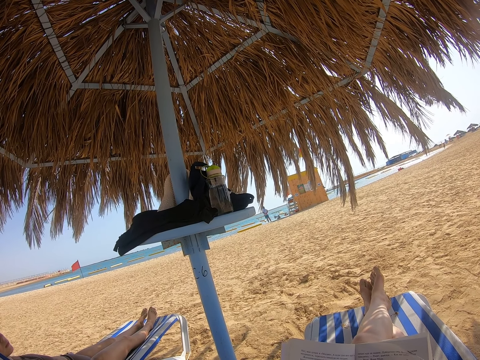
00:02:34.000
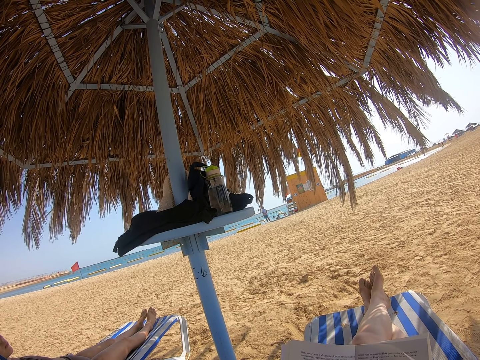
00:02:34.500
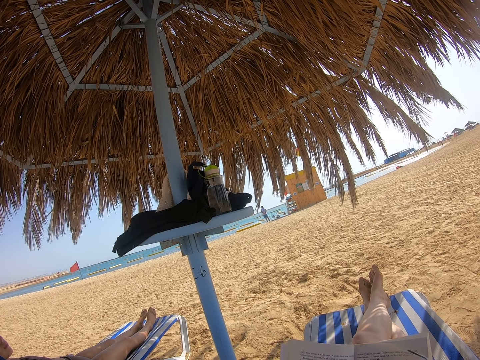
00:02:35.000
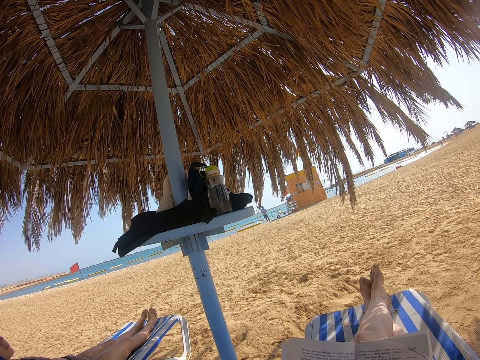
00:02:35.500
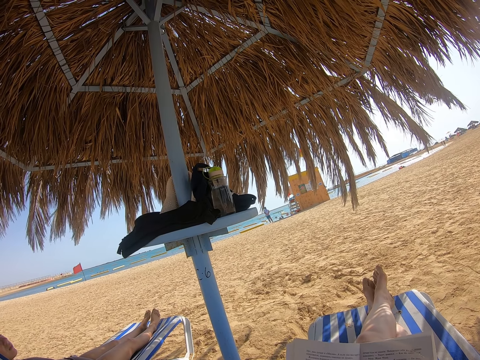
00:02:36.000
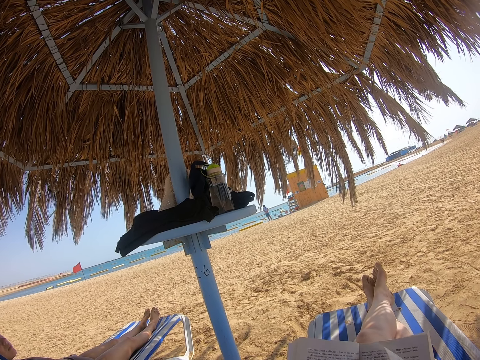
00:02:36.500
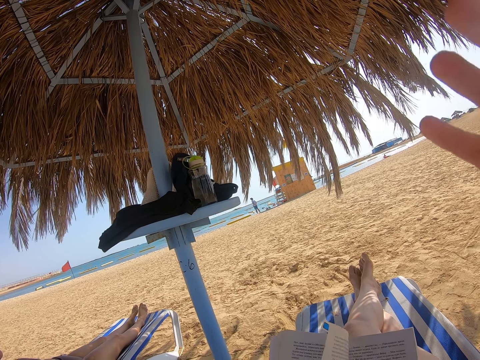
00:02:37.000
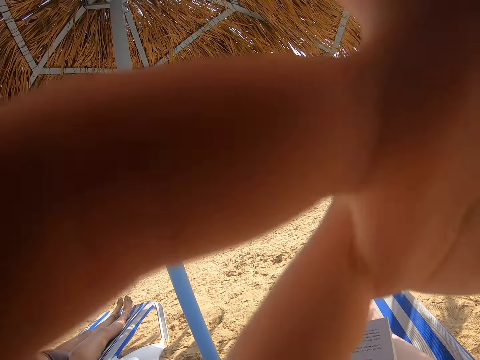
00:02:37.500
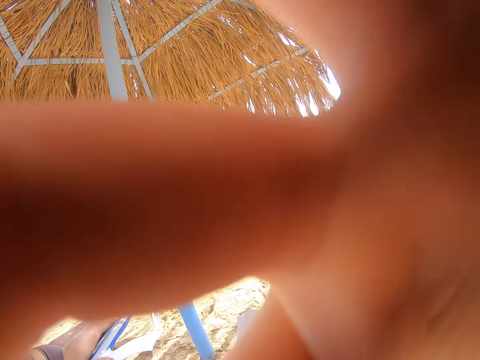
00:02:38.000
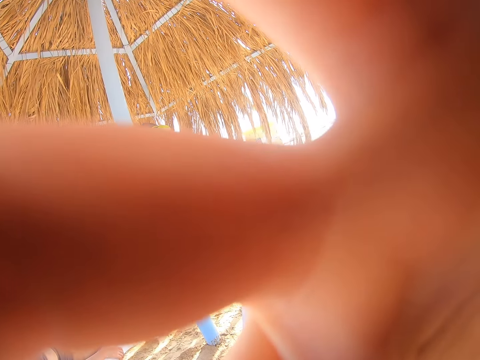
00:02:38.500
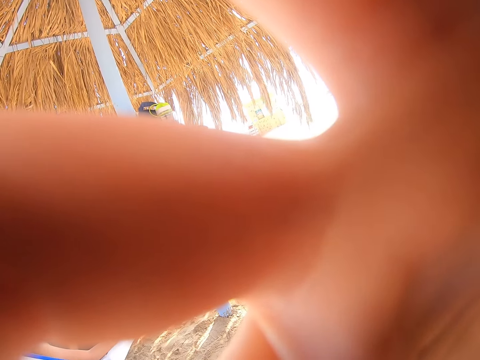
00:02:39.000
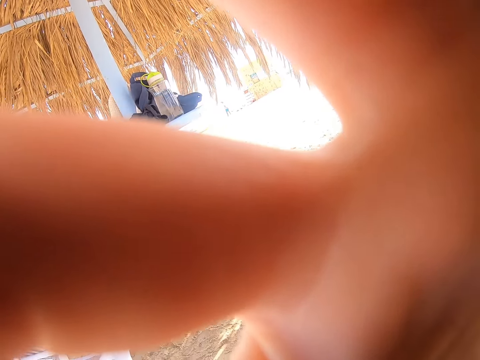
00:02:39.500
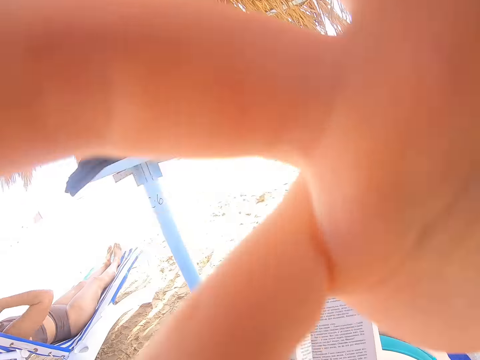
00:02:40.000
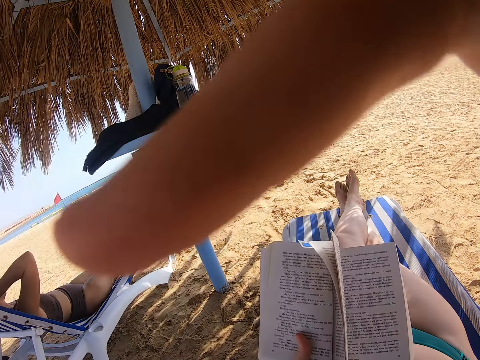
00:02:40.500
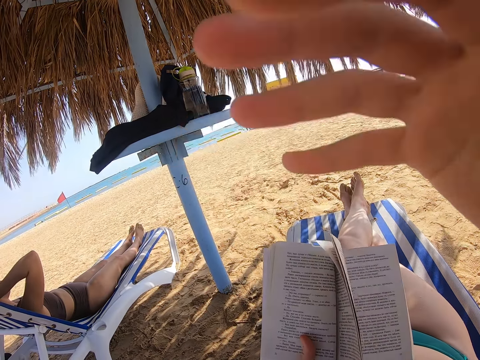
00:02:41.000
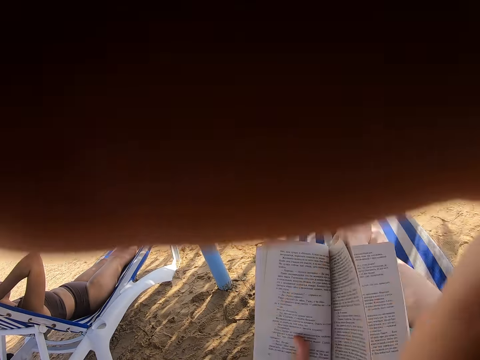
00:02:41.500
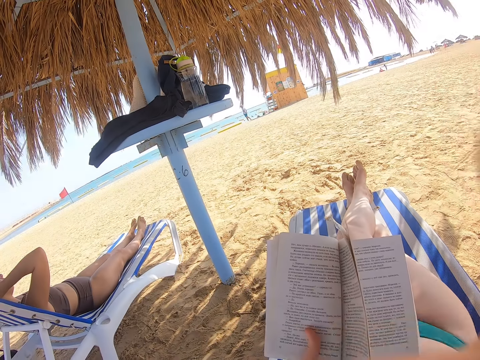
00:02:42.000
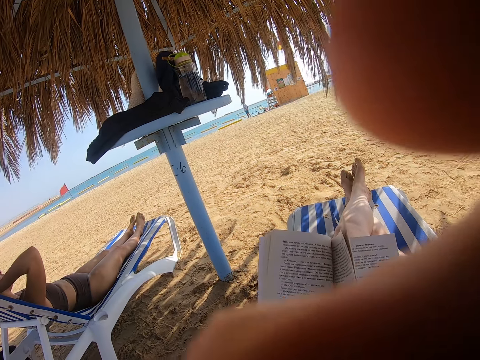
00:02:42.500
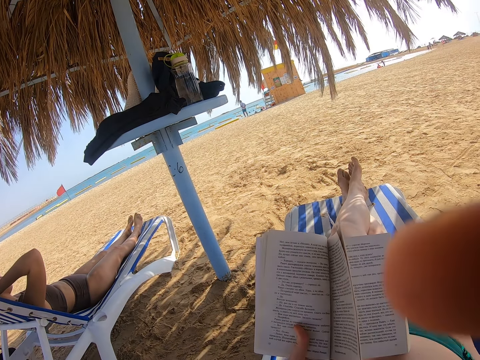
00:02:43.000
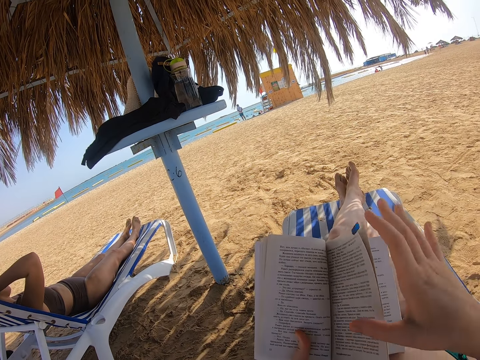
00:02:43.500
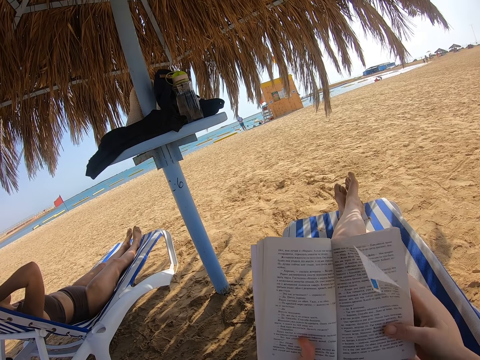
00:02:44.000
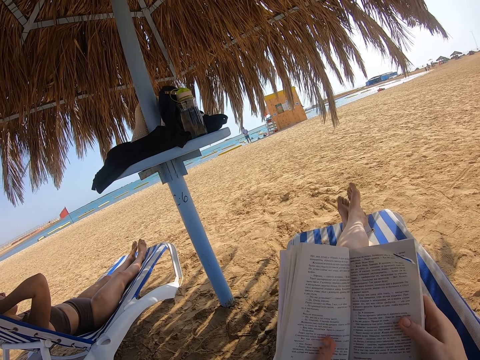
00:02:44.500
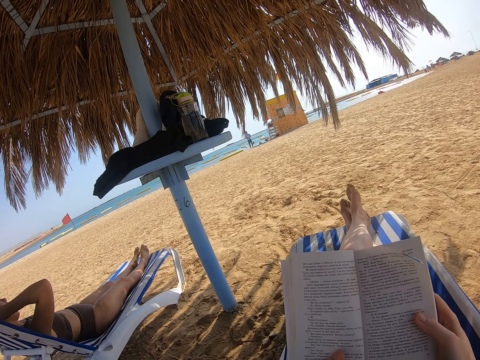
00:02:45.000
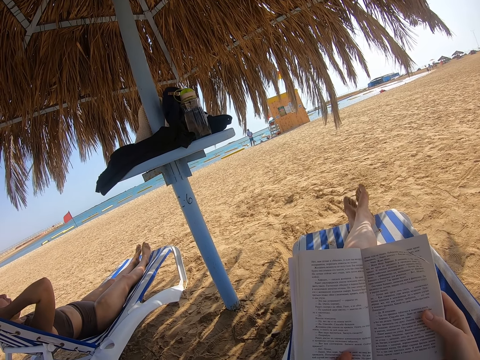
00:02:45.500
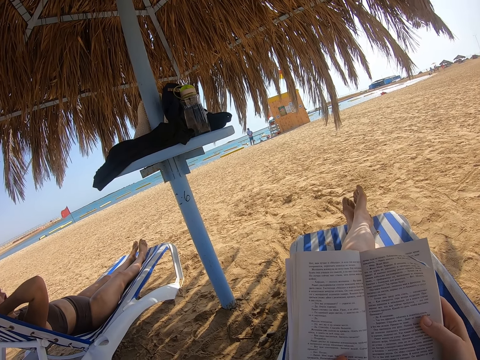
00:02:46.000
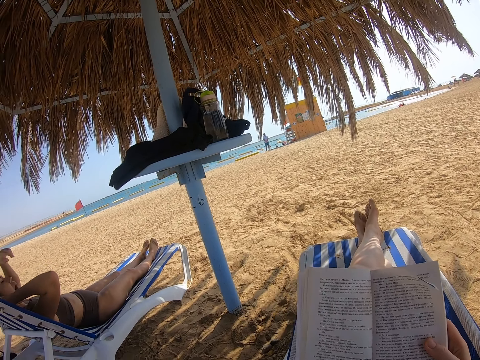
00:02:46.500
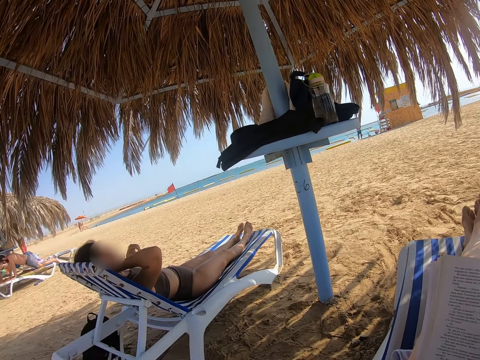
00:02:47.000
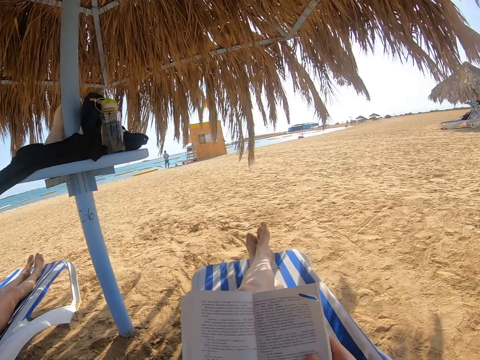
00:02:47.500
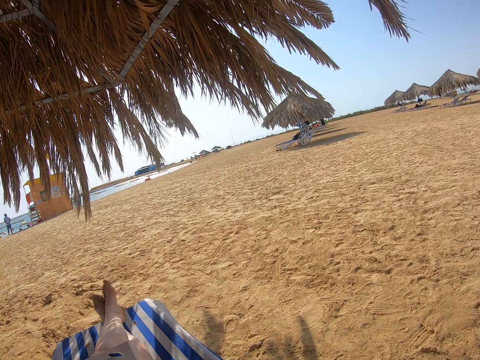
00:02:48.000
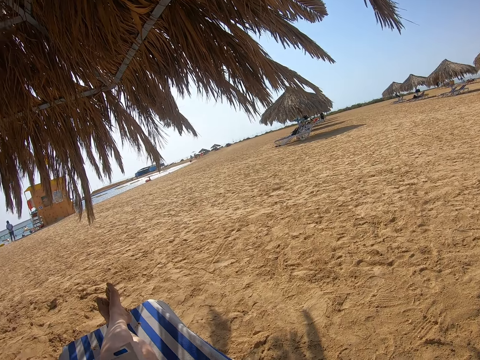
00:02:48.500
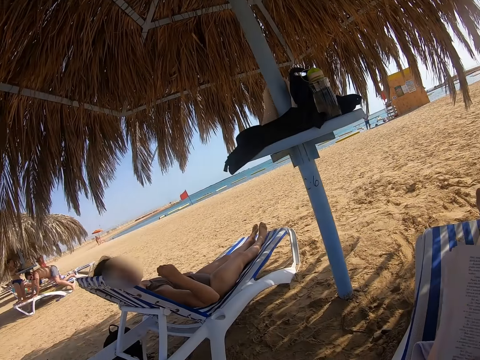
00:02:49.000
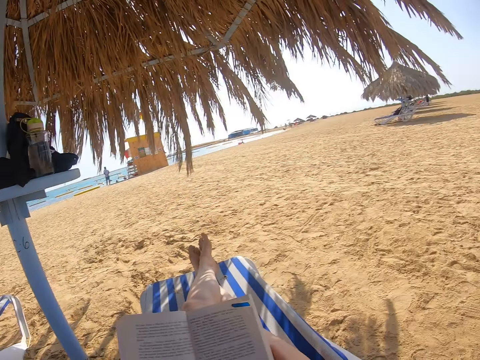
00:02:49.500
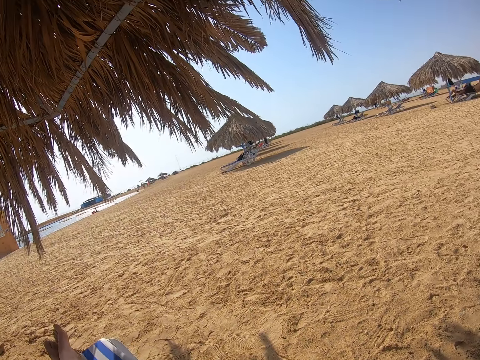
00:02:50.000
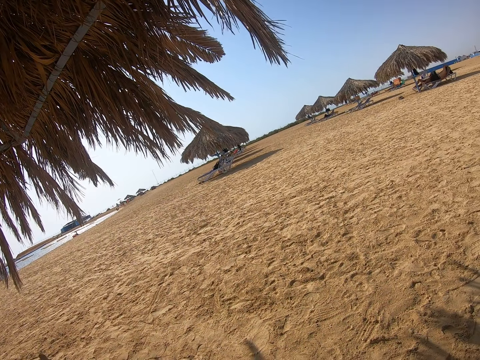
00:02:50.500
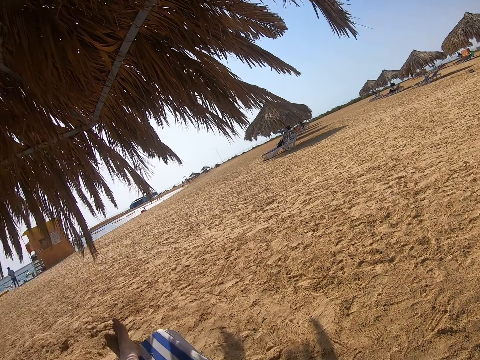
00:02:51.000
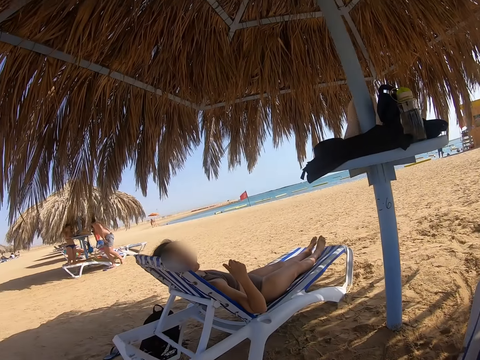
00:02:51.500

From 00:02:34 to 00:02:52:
The camera wearer fixes the camera. They raise a hand towards the camera. A lady scratches the body. The camera wearer tilts the camera with the right hand. They withdraw the hand from the camera. They hold the book with both hands. They read the book. They look around. They turn around the beach.

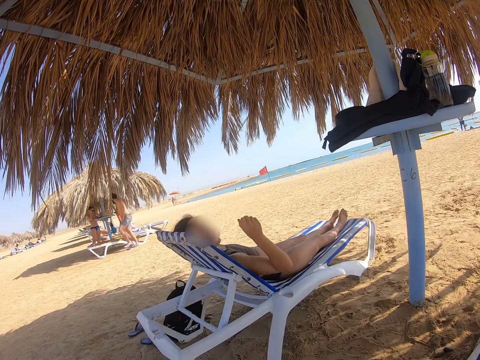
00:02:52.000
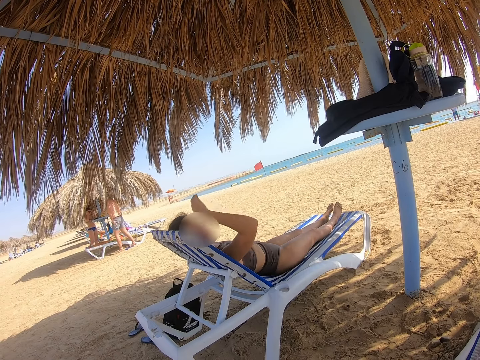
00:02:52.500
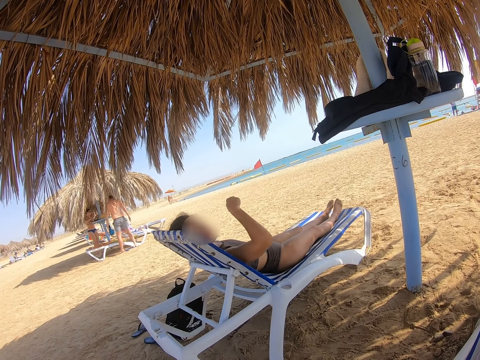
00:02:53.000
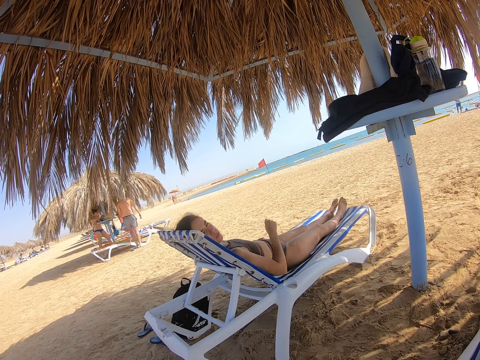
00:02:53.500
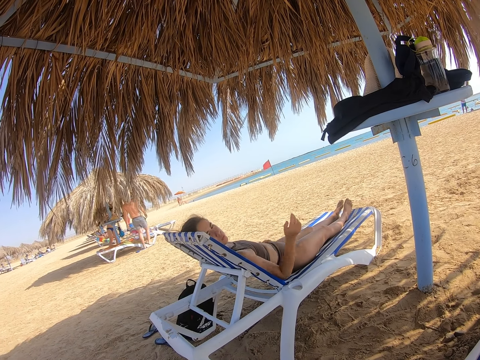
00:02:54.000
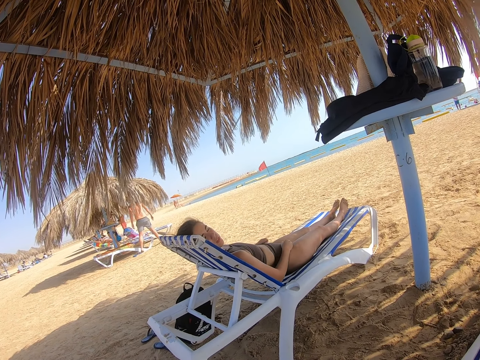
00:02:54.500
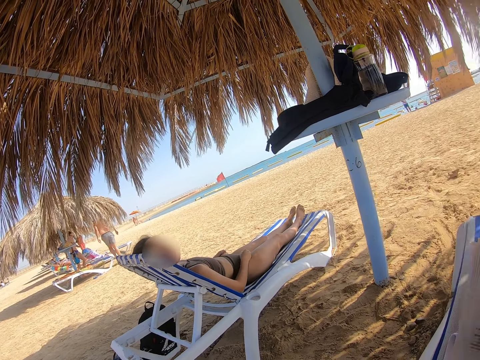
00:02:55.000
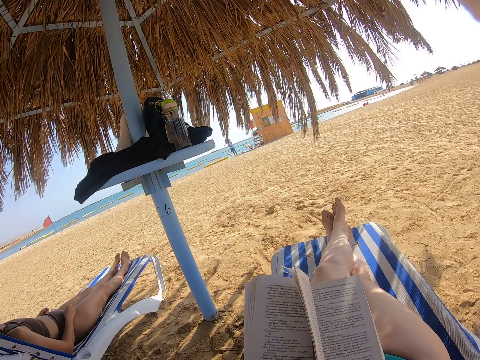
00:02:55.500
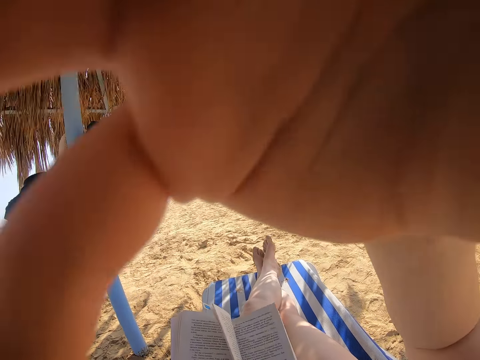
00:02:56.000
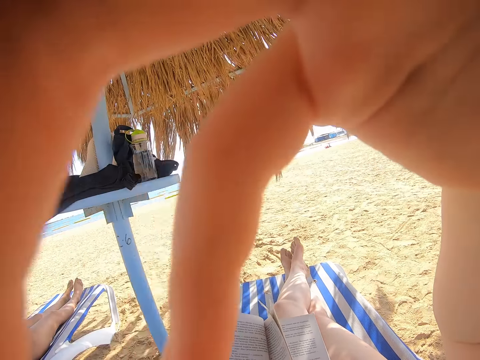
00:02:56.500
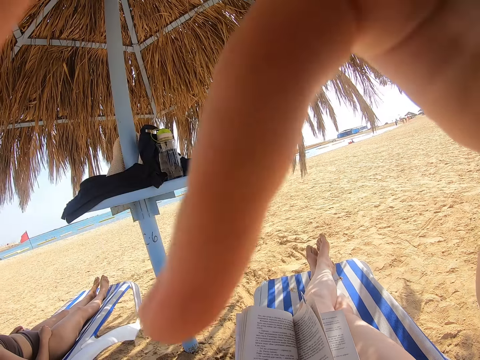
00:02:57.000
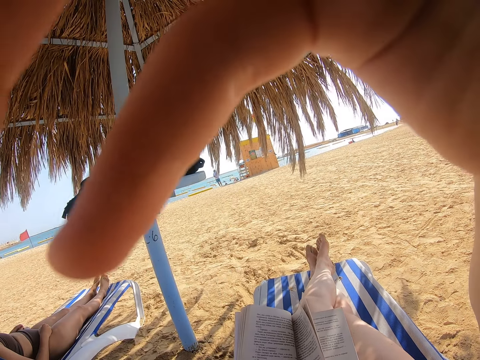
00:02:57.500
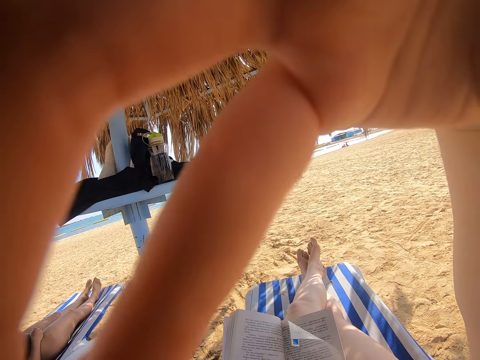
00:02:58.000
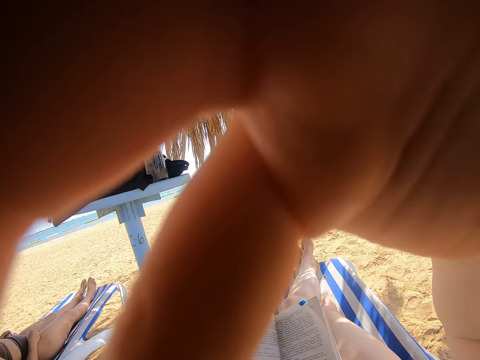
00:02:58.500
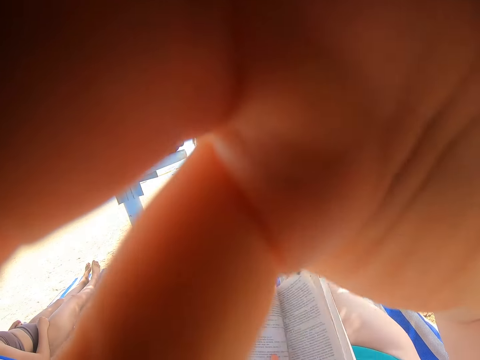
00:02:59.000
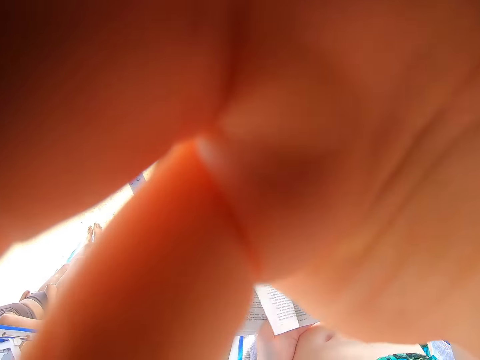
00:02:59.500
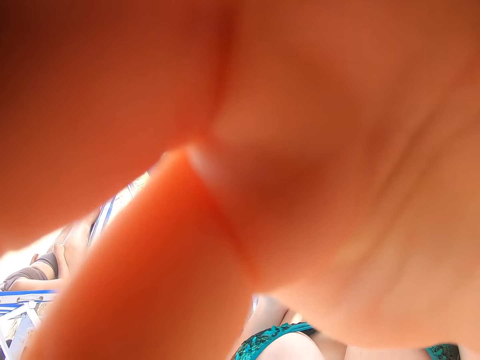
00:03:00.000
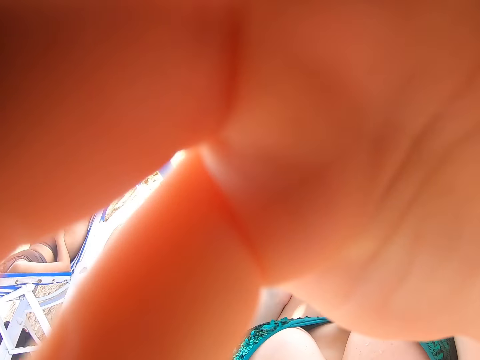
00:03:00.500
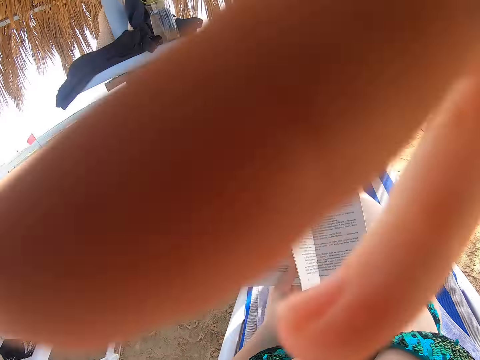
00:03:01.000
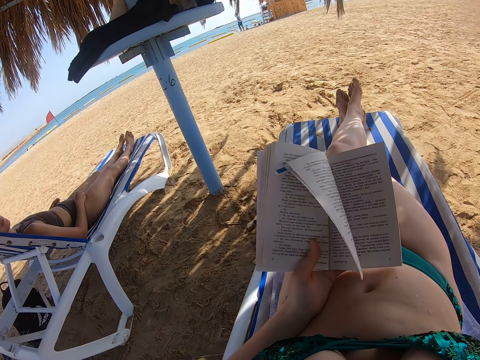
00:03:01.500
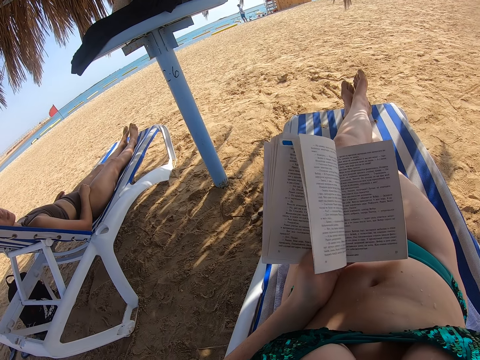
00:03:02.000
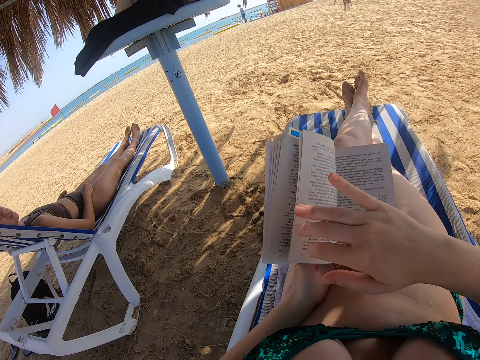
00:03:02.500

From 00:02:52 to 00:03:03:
The camera wearer looks towards a lady. The lady interacts with the camera wearer. The lady does gestures. The camera wearer fixes the camera. They raise the right hand to the camera, tilt the camera with the right hand, and withdraw the right hand from the camera.
